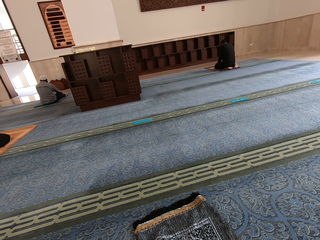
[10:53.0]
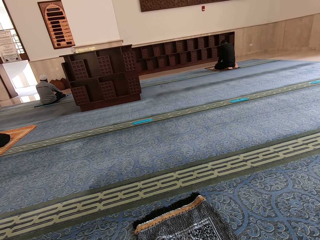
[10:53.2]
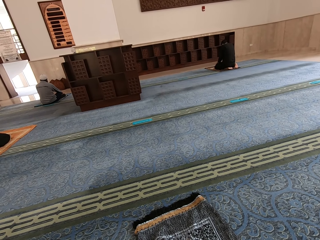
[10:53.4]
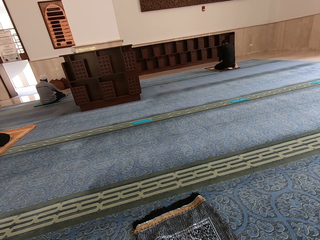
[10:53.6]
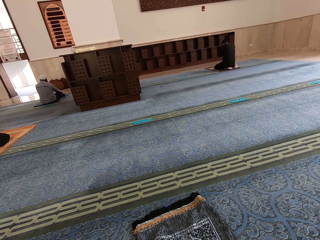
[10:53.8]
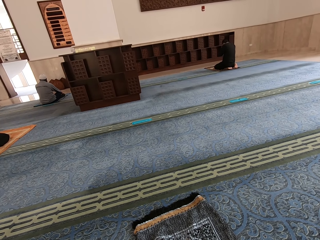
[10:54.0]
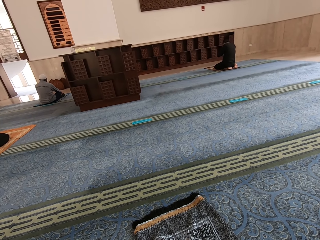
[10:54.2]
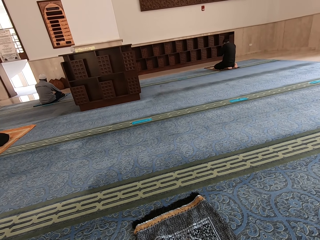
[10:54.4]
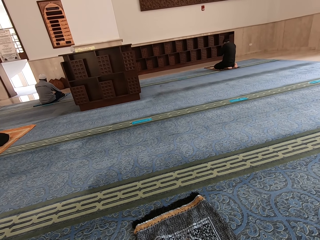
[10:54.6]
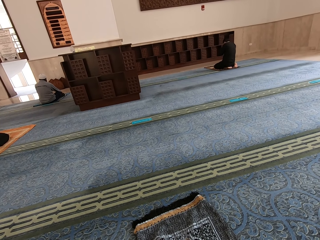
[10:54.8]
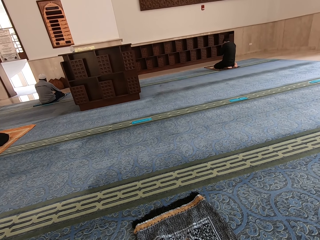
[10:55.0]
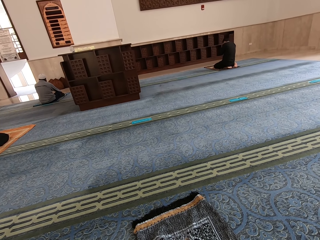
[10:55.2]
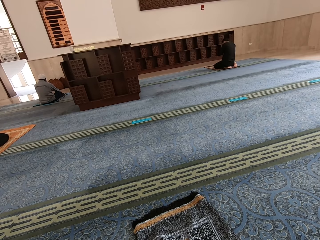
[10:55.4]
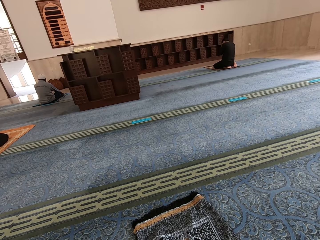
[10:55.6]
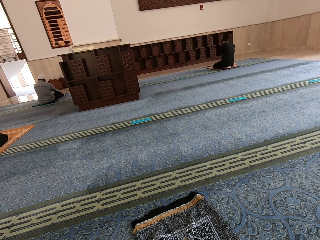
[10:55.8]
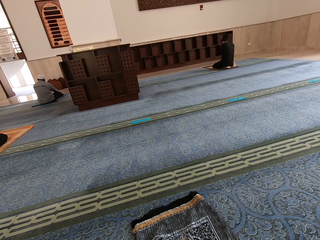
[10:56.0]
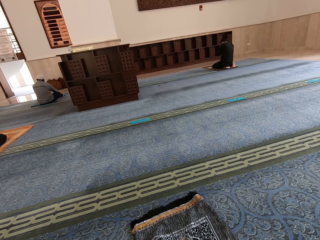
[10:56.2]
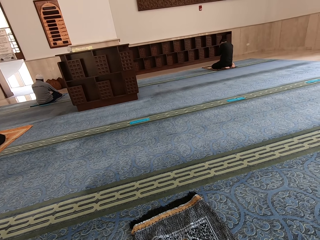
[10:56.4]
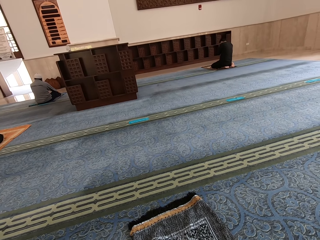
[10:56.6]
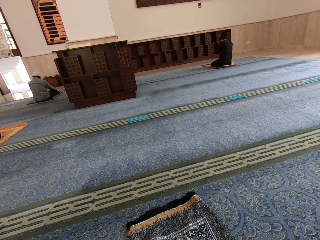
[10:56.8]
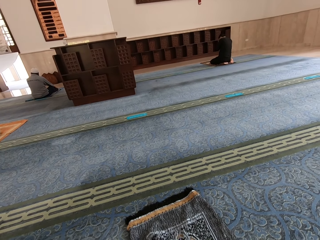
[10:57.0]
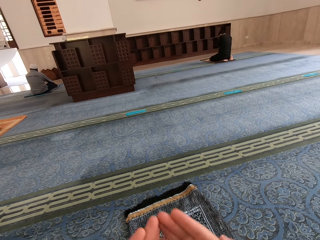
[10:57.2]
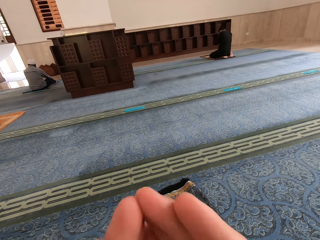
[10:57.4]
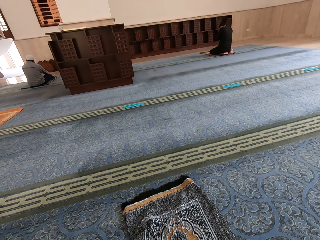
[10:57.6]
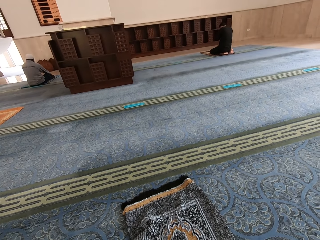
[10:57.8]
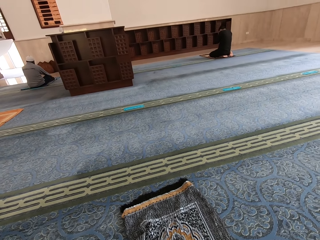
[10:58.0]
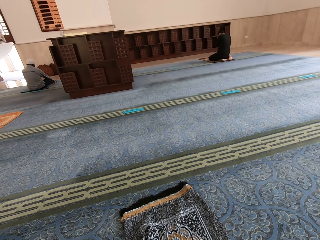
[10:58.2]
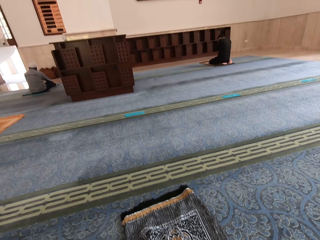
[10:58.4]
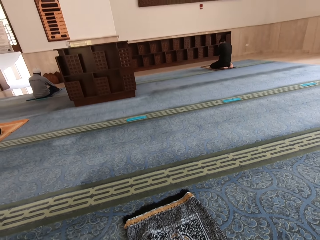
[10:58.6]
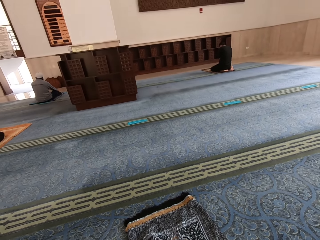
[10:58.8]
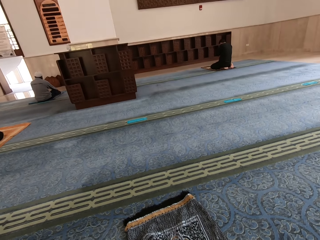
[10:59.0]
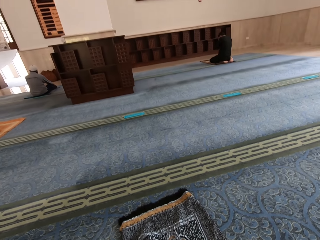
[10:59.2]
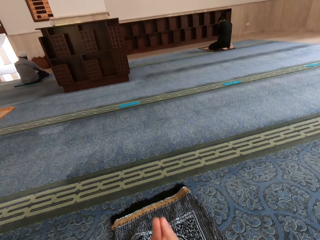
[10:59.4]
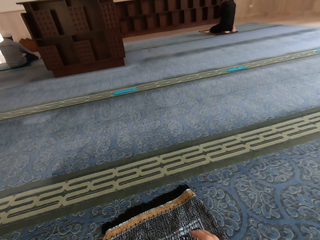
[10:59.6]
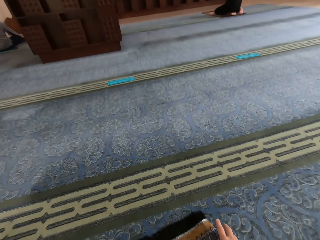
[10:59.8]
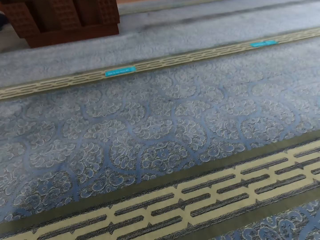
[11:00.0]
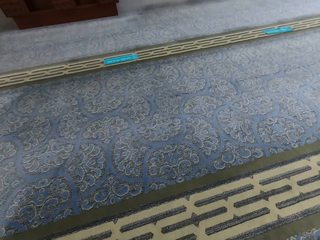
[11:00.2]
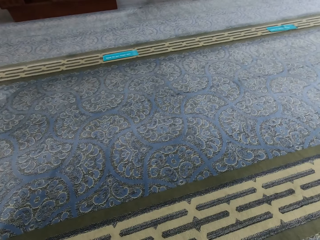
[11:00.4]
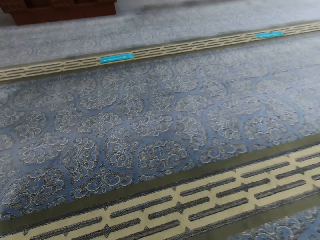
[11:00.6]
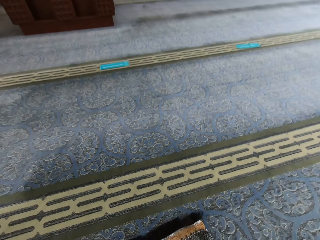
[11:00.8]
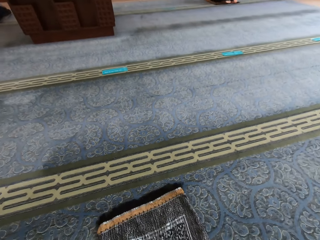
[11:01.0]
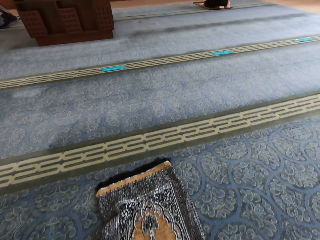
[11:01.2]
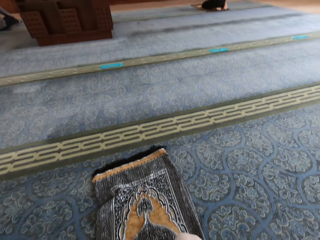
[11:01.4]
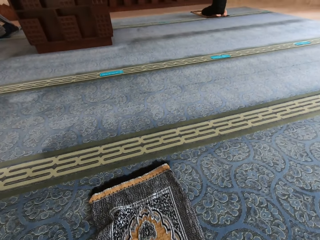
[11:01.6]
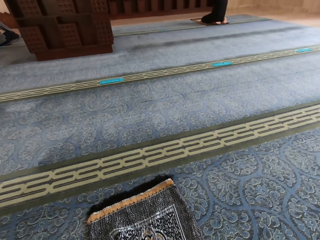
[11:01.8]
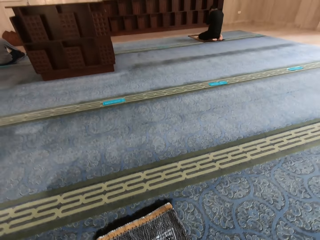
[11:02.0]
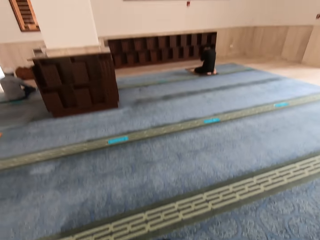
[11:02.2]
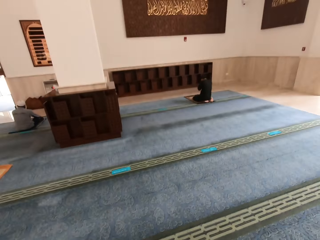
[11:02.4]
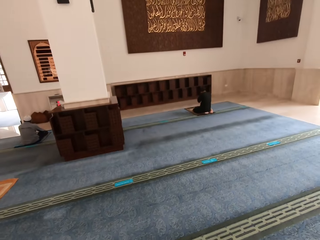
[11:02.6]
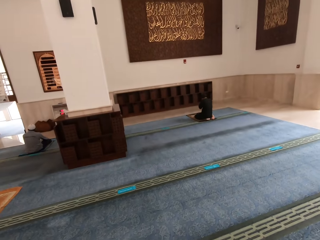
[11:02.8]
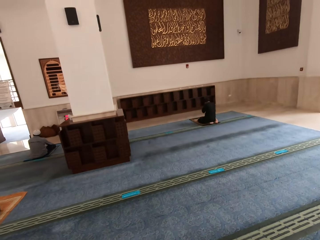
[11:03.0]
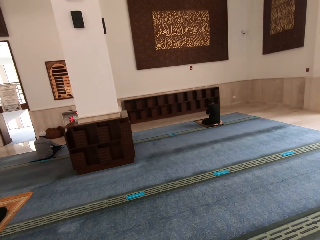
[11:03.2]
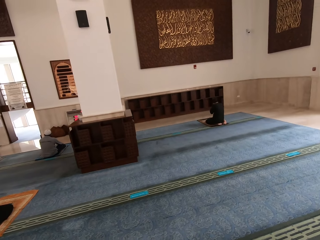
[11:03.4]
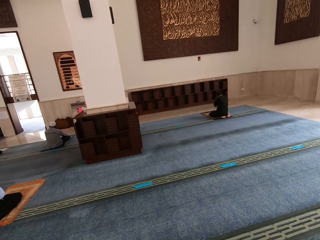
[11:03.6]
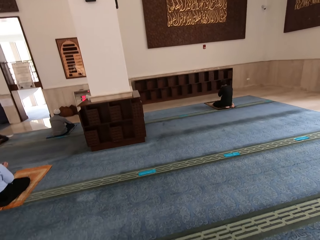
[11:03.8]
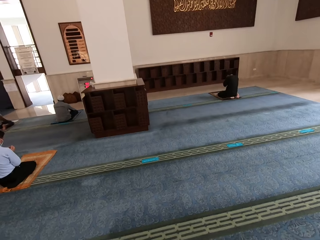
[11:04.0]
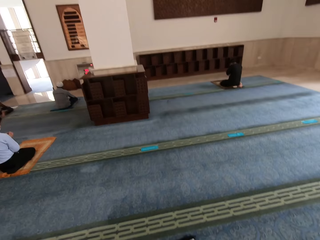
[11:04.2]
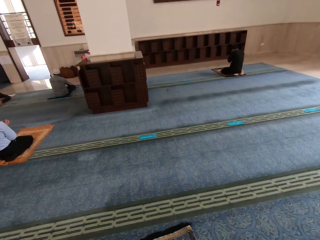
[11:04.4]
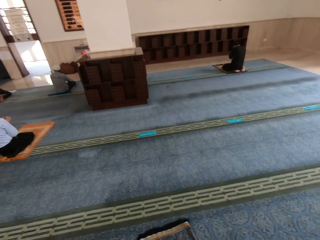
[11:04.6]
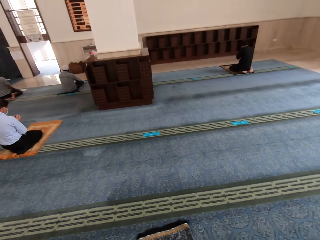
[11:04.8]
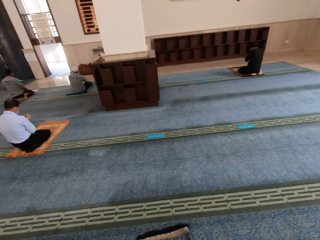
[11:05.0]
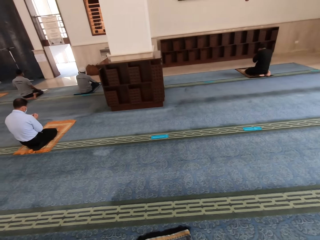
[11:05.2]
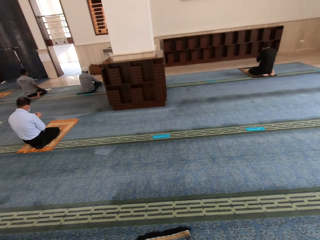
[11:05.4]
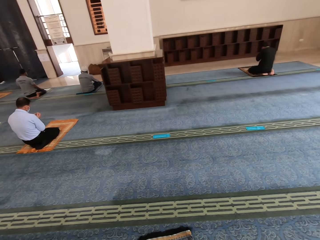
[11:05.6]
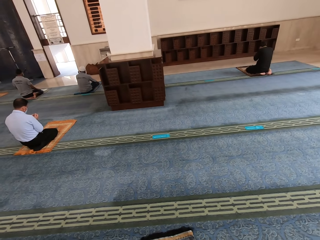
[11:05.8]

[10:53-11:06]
A person moves both hands. The camera wearer bends on the mat. They worship in the mosque. They rise up.

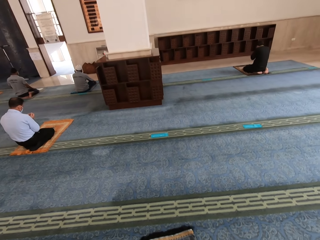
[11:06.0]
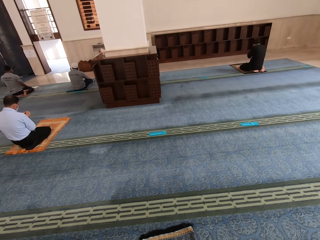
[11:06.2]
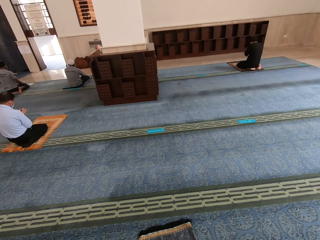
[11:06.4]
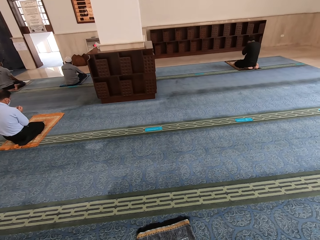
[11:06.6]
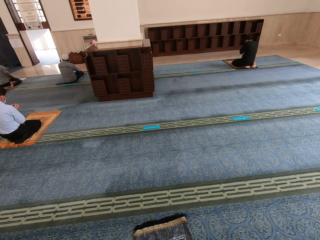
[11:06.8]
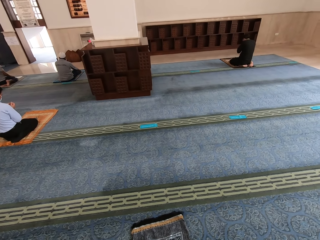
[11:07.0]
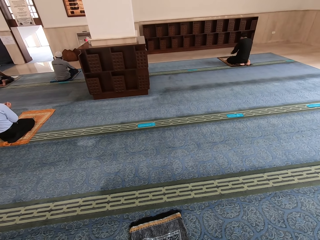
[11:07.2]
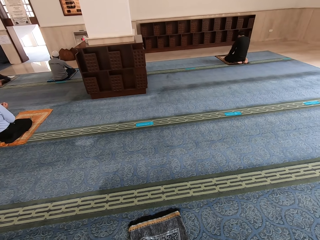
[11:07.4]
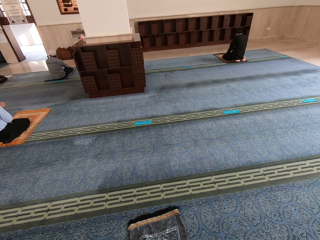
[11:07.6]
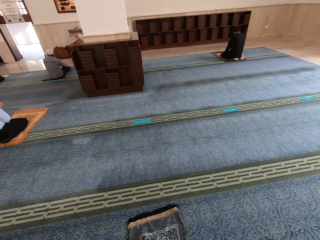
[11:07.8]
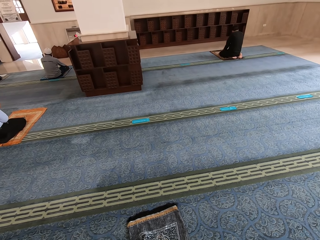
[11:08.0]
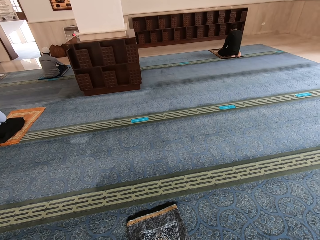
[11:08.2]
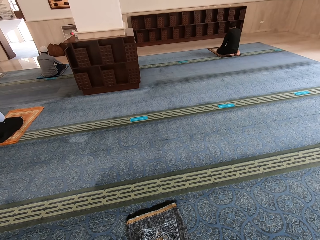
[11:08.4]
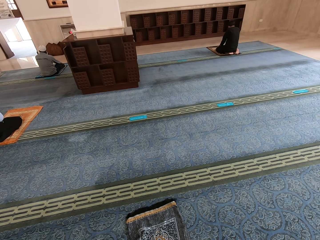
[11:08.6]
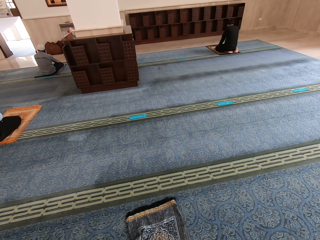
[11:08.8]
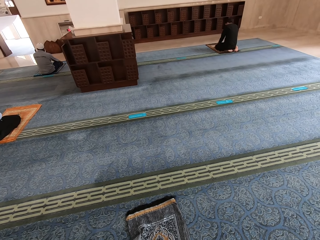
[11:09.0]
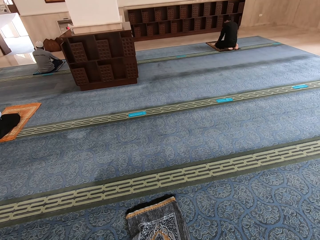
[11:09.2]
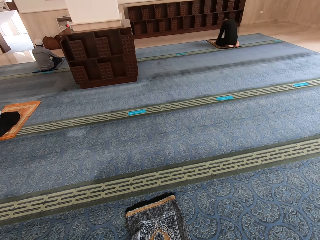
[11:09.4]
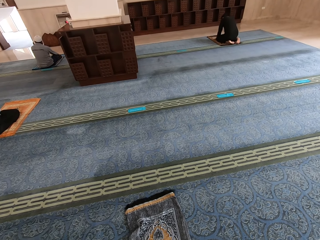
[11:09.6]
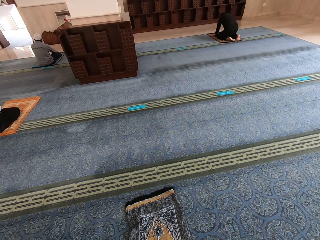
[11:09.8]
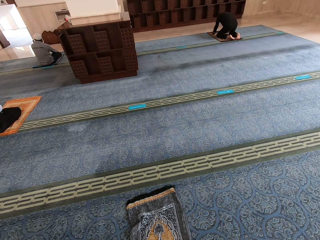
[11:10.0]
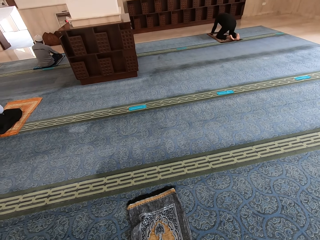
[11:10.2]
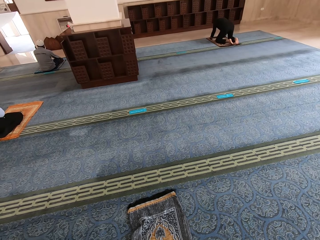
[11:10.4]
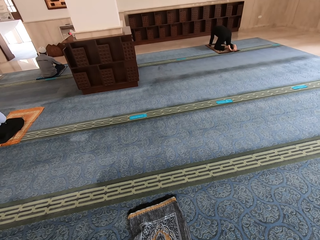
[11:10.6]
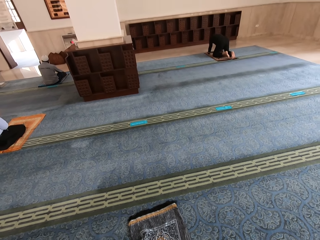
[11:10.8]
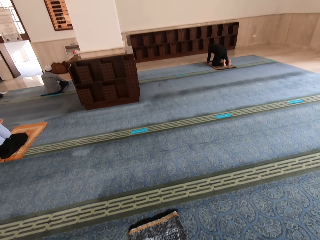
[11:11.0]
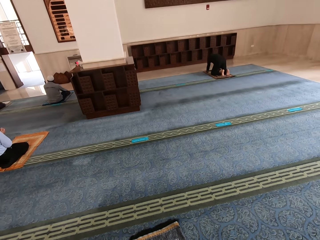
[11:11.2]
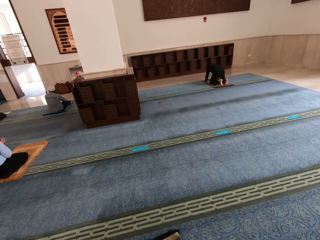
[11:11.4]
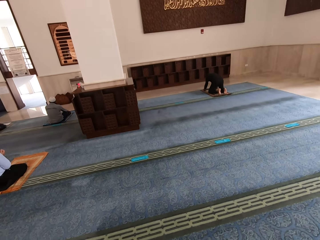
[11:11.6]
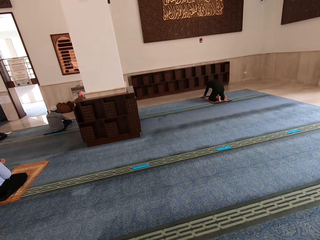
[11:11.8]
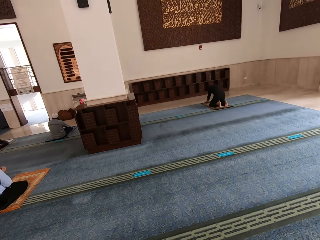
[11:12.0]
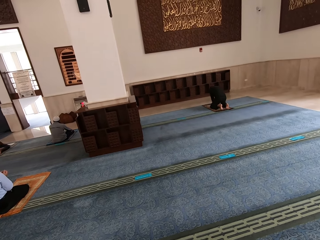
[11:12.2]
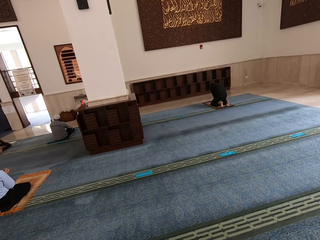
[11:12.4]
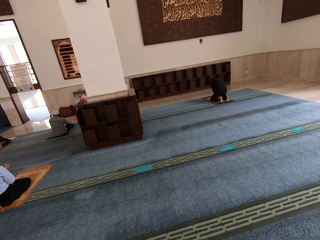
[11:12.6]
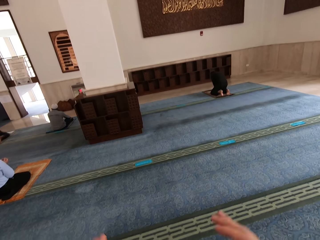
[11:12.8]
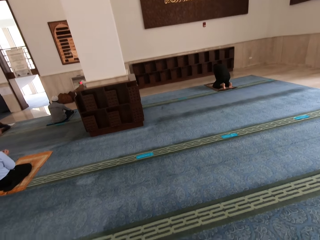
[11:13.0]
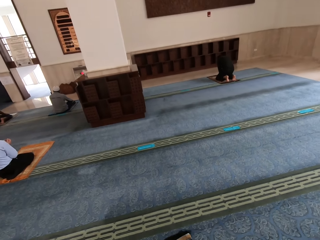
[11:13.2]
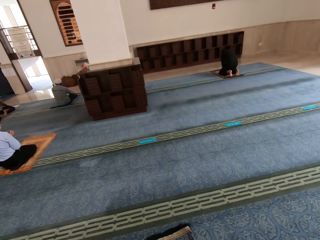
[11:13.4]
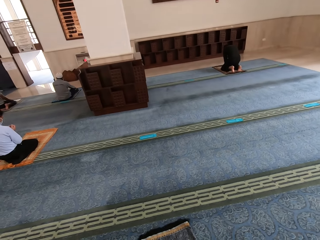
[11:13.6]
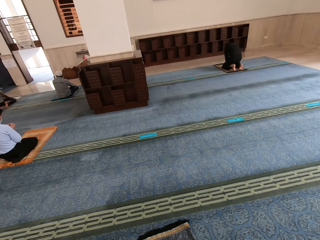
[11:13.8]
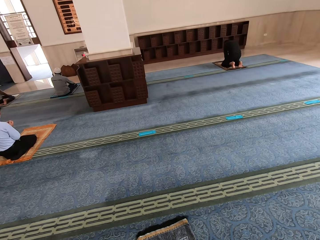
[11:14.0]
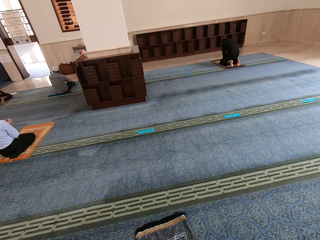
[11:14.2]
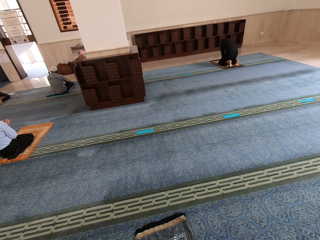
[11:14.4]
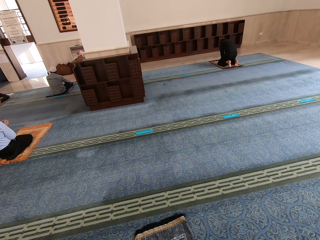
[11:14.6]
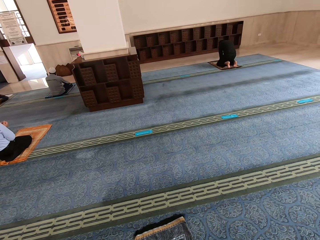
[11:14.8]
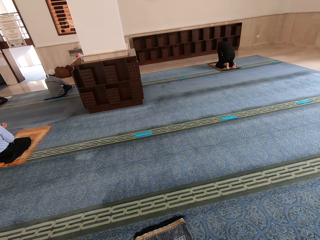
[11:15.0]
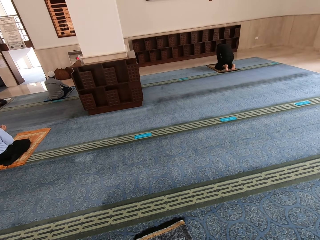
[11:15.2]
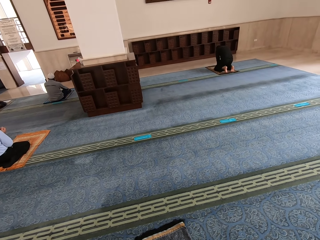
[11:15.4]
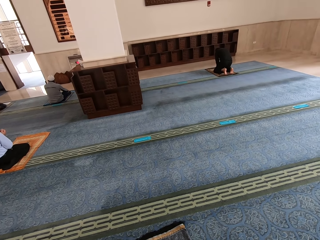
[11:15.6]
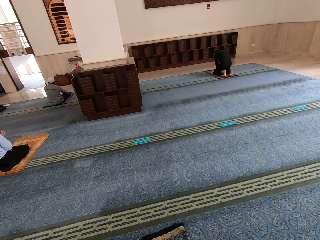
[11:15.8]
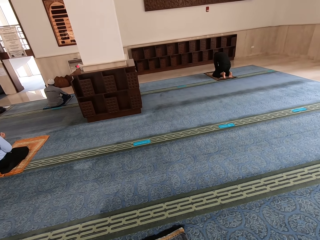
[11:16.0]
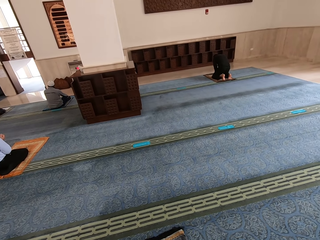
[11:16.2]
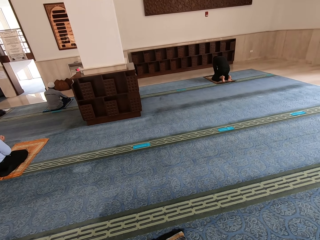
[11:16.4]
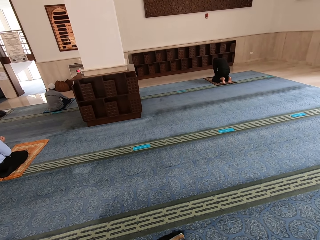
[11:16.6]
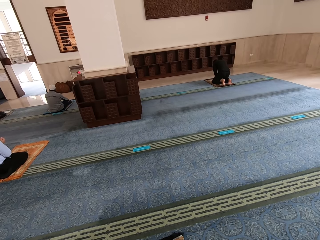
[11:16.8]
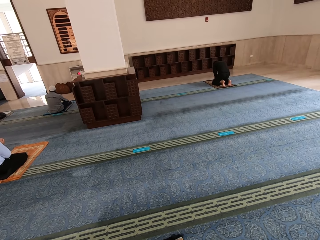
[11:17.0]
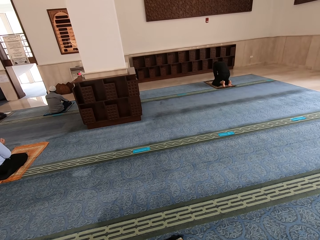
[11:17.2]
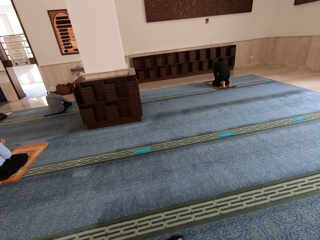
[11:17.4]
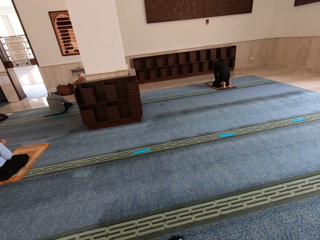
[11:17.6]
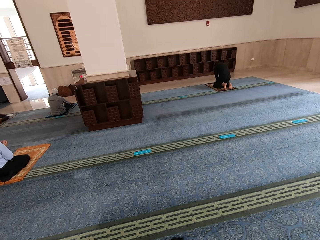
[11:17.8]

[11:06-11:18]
The camera wearer stands beside the mat. They move the right hand.
